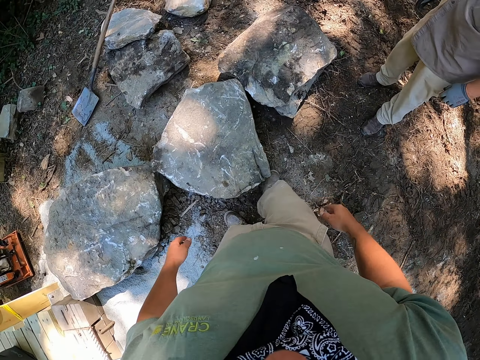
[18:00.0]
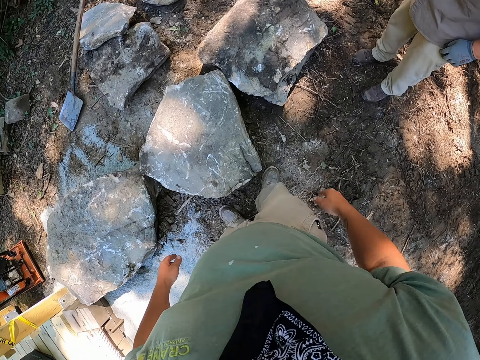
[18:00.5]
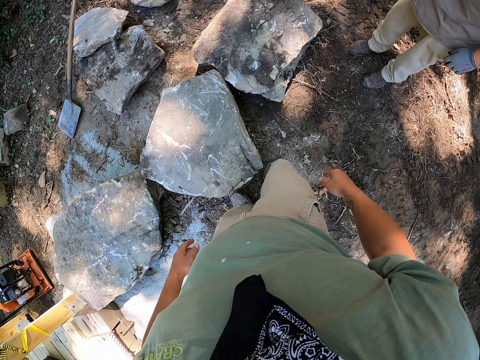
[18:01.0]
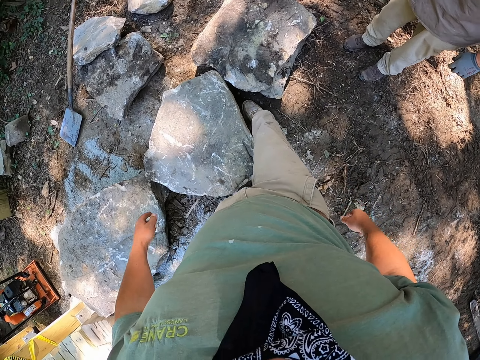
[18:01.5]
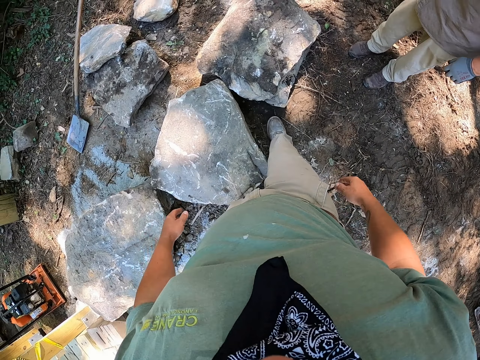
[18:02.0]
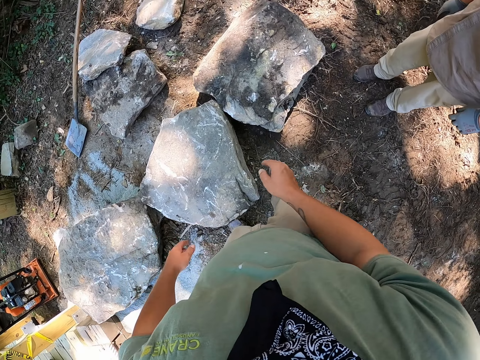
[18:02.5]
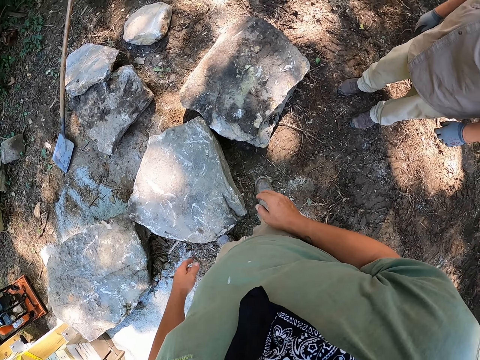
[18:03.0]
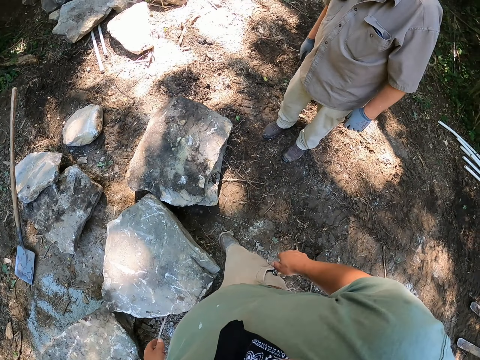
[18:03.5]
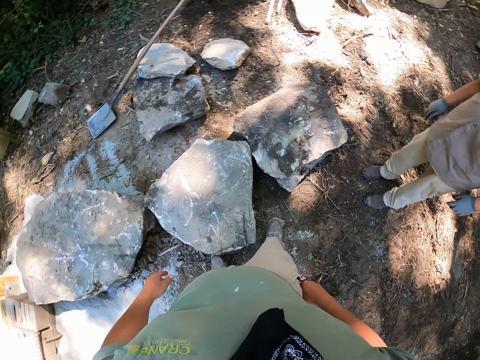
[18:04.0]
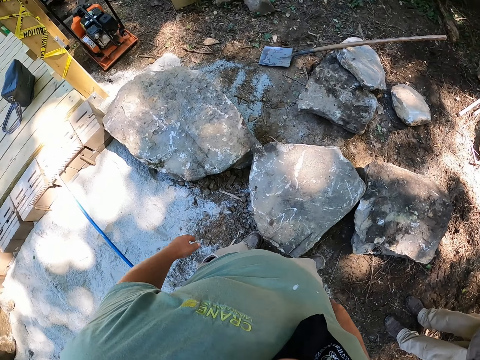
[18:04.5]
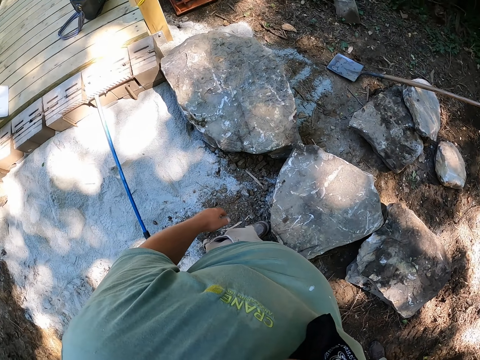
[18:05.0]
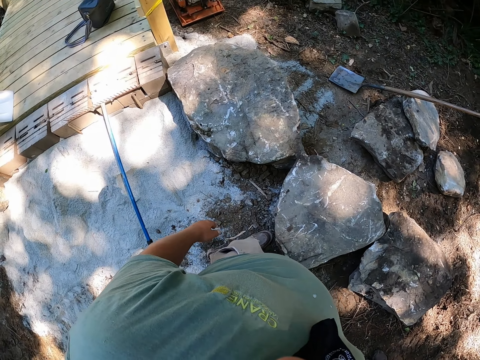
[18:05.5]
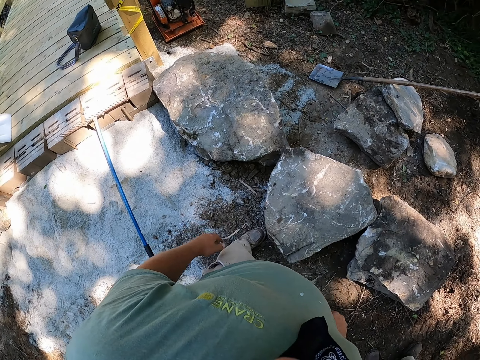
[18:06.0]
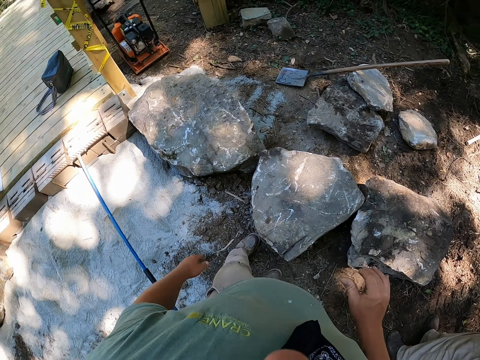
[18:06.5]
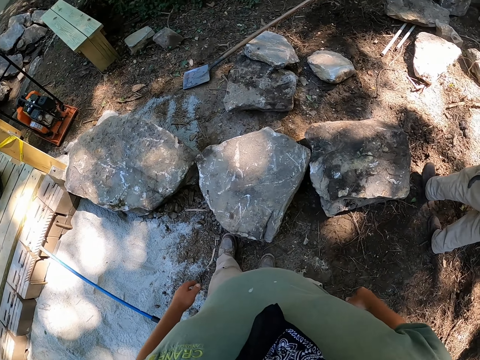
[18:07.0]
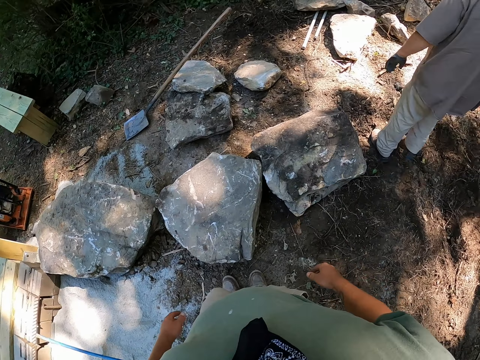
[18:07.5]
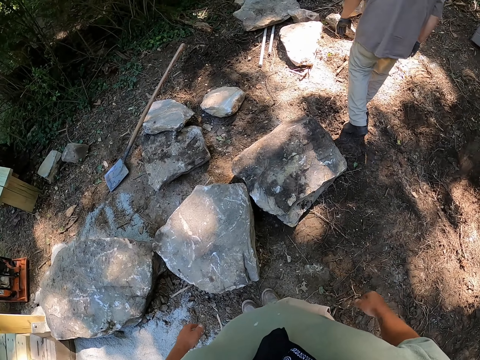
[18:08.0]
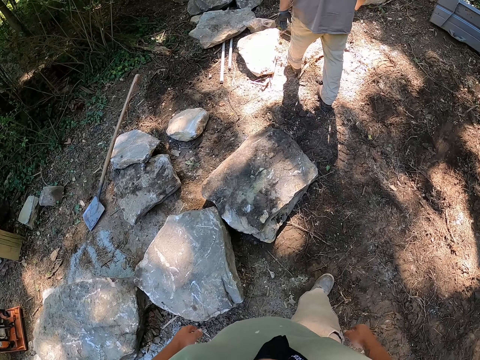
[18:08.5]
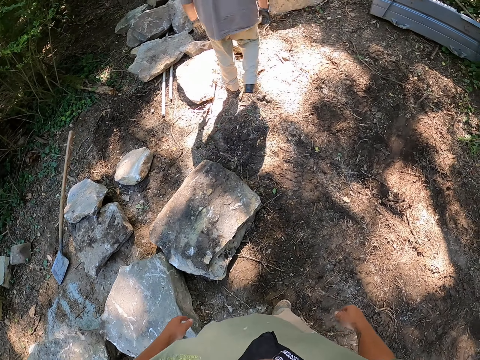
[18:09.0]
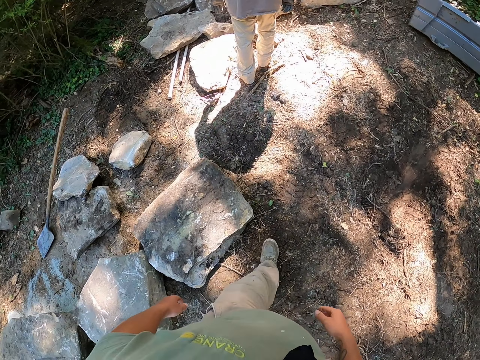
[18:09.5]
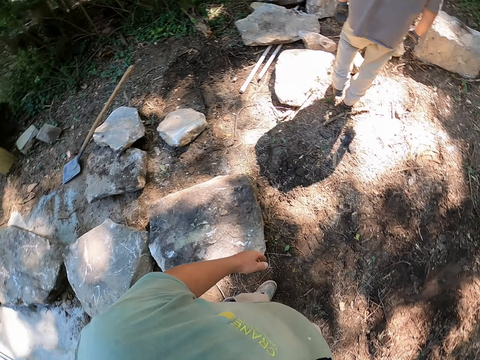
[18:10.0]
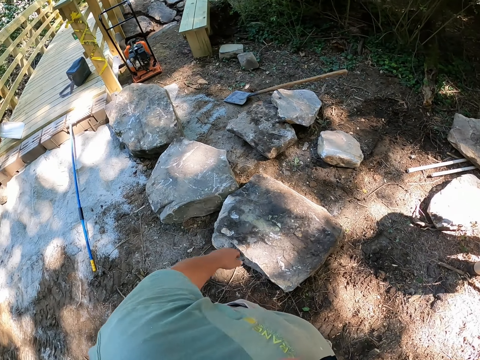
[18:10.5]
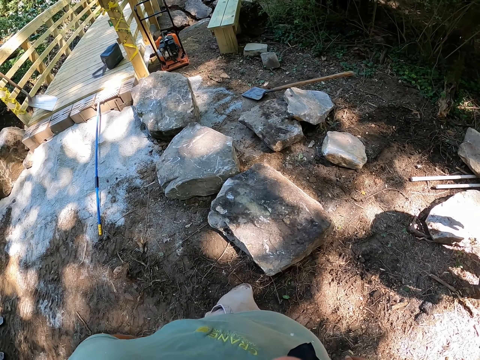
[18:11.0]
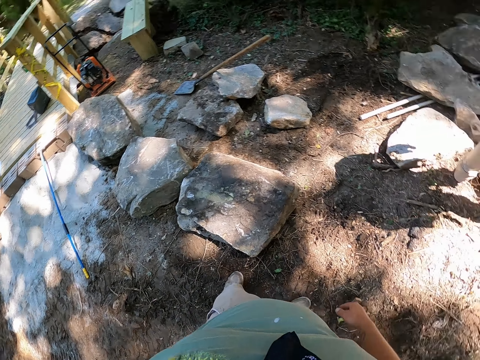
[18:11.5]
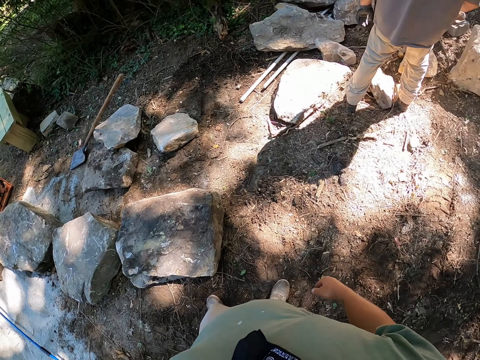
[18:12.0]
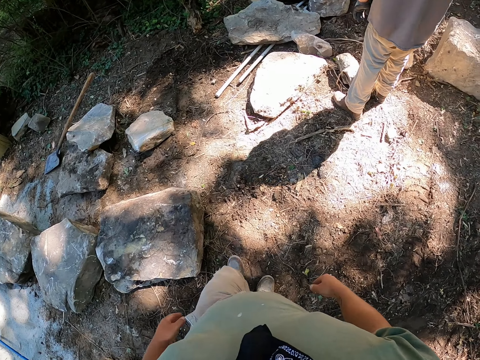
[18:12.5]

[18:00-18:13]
The camera wearer hits a stone with the leg. He moves something with the leg. He rubs the hand with the pants. He looks around. He holds his waist. A male walks around the area. The camera wearer walks around the area.

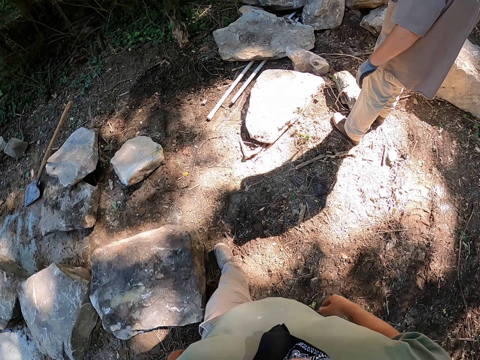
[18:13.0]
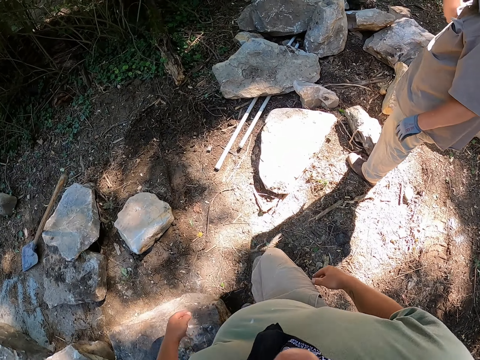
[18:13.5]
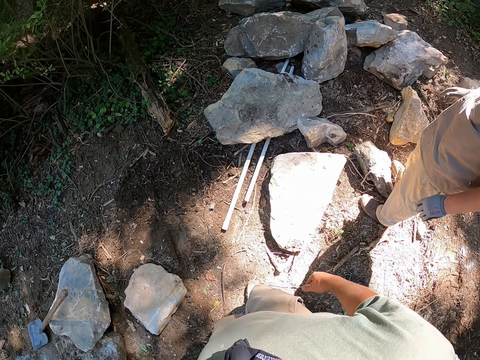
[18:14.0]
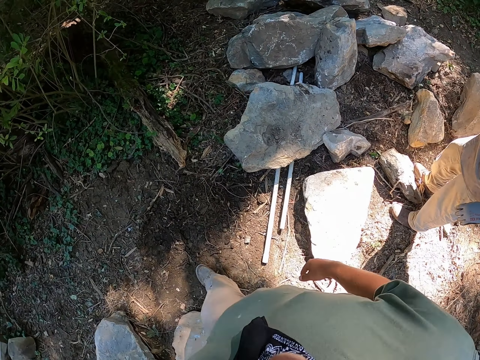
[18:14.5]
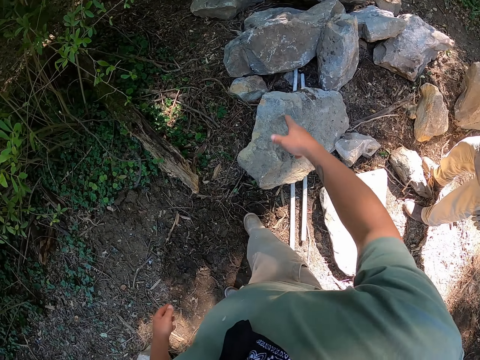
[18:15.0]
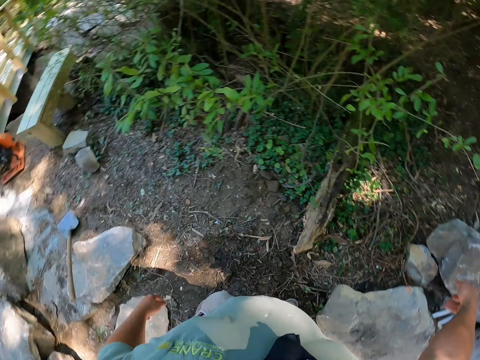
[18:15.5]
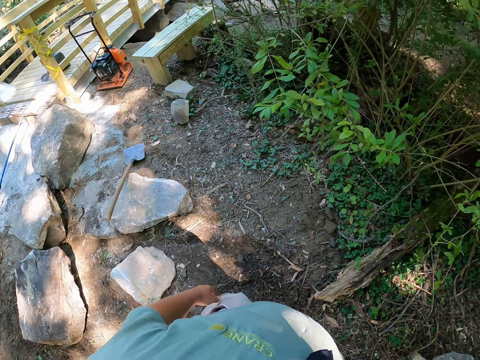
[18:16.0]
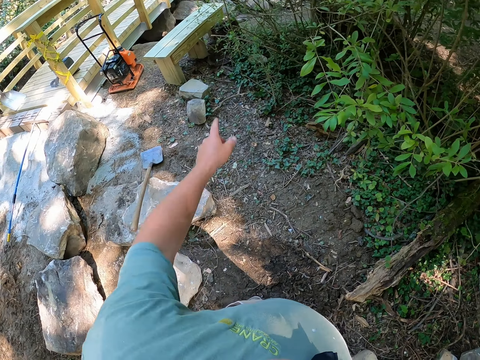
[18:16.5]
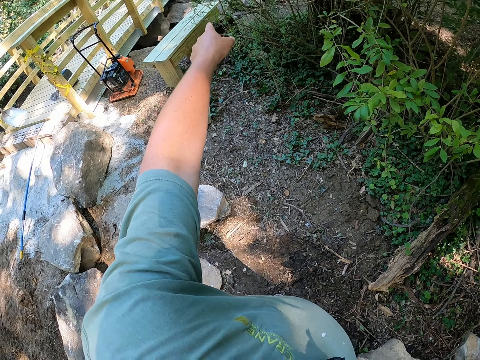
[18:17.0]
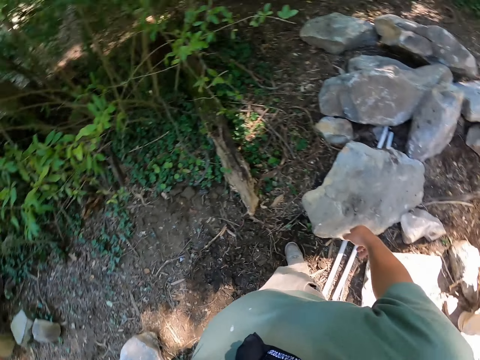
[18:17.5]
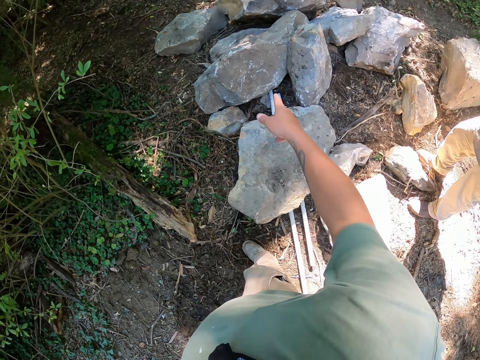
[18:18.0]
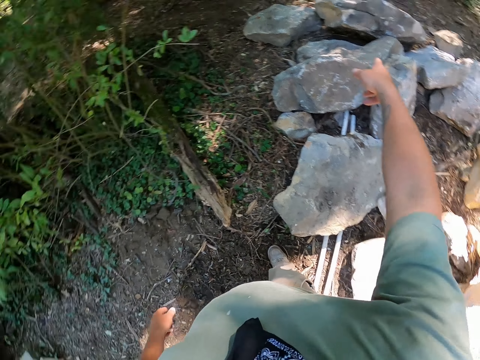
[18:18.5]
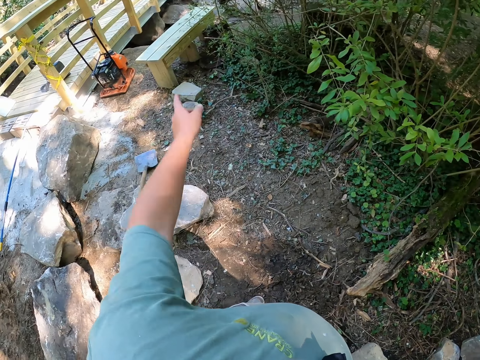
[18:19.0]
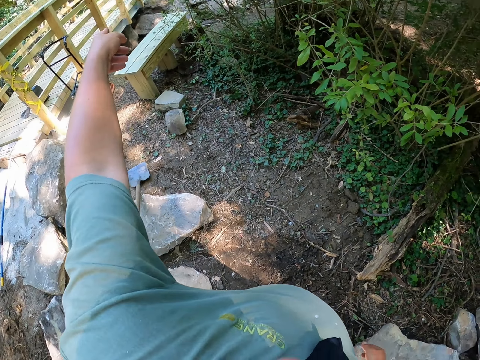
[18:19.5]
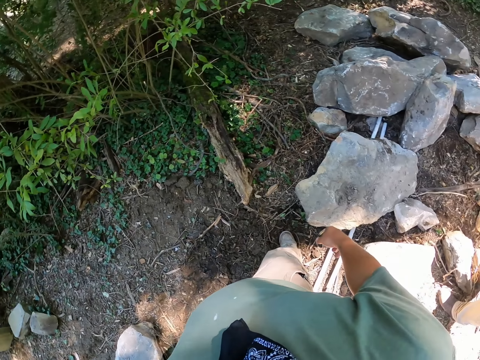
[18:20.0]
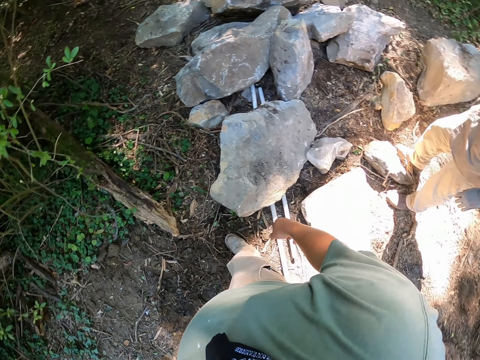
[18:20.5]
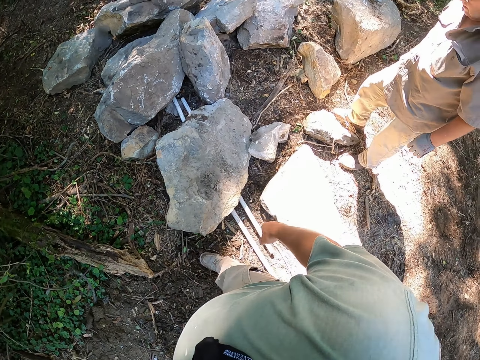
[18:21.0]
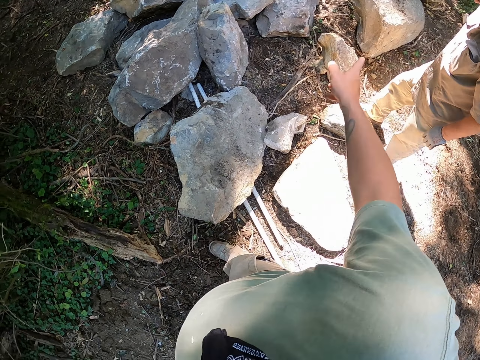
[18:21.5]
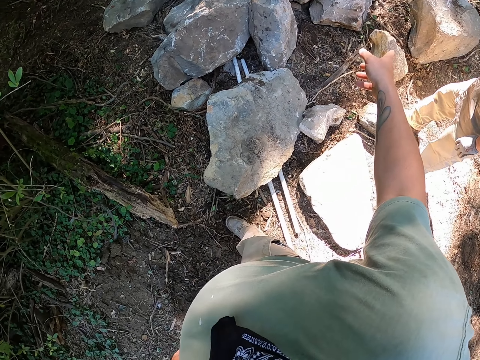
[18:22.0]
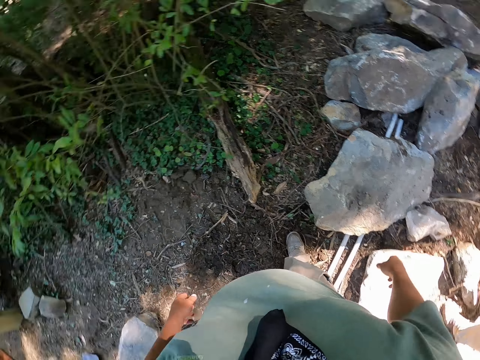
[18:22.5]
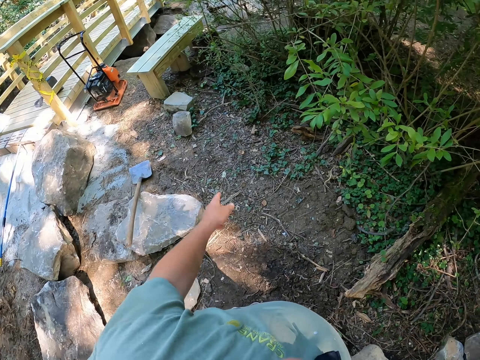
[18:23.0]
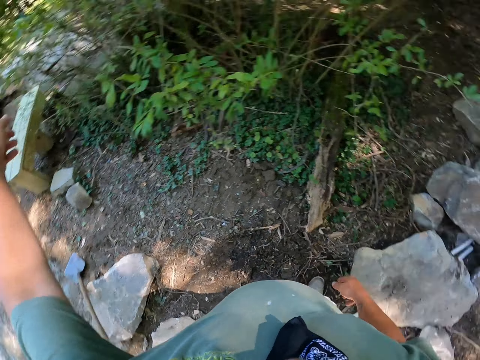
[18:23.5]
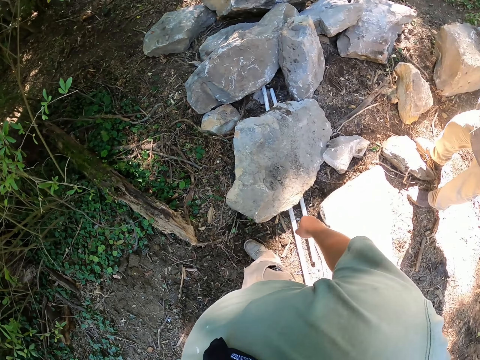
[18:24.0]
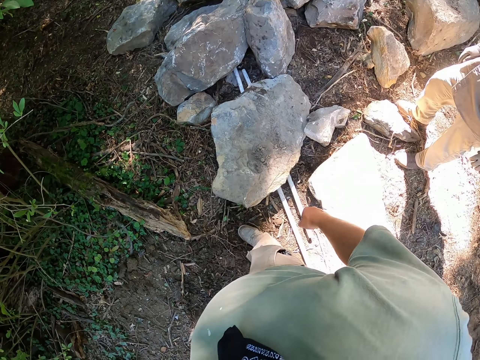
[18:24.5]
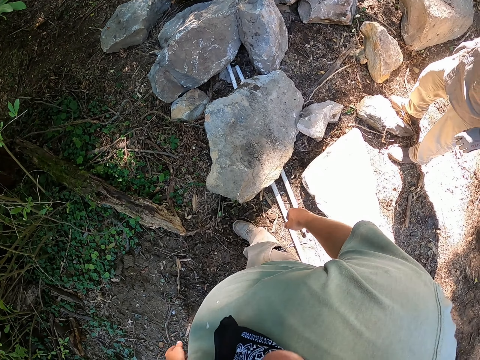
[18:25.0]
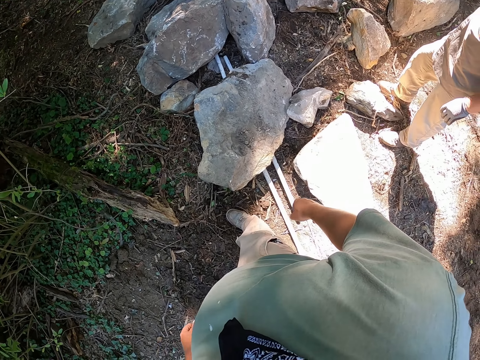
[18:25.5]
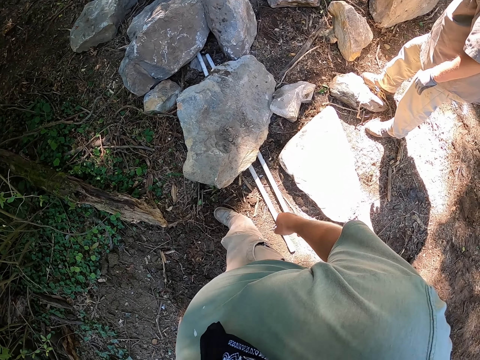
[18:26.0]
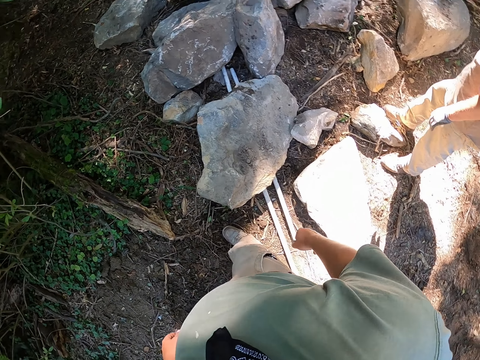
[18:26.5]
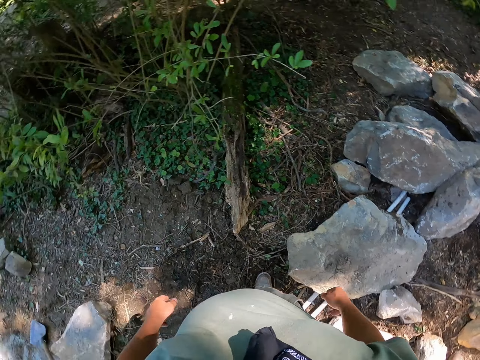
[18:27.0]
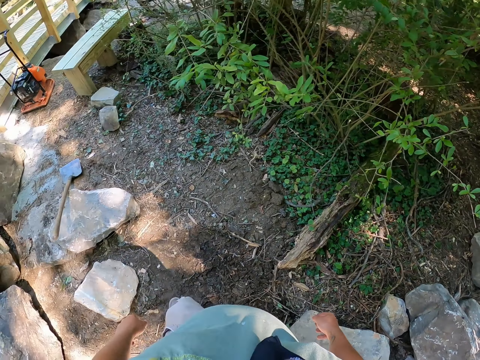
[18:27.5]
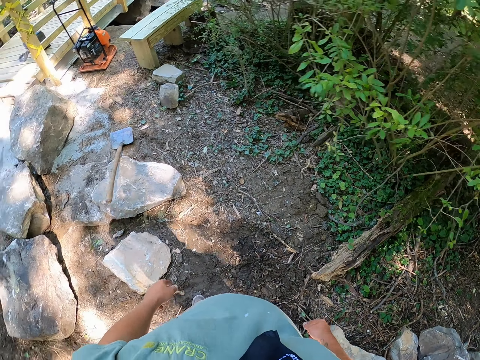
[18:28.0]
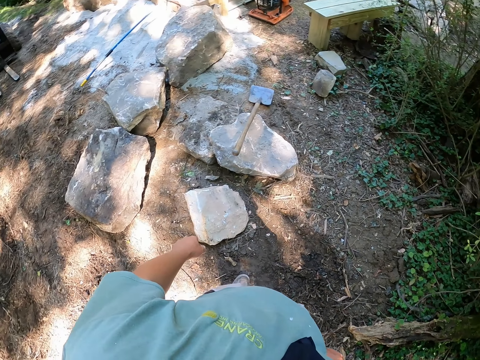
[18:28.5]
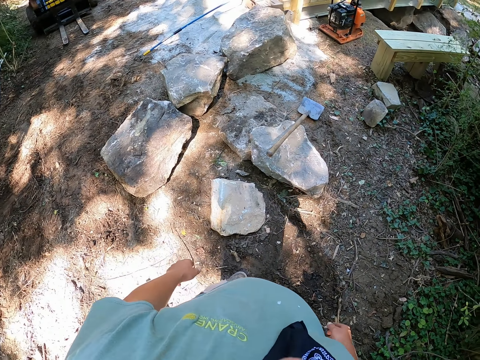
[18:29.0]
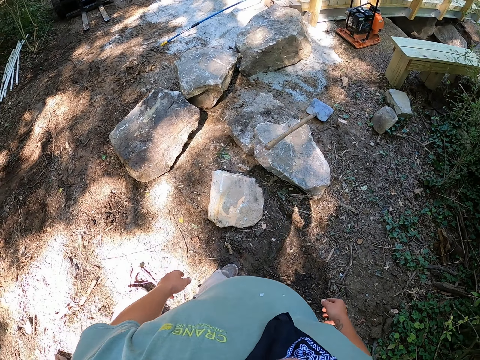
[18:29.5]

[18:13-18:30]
The camera wearer points at the stone with his right hand. He points around the bench with his left hand. He points at the stone with his right hand. He points around the bench with his left hand. He points at the stone with his right hand. He looks around. He points around the bench with his left hand.
